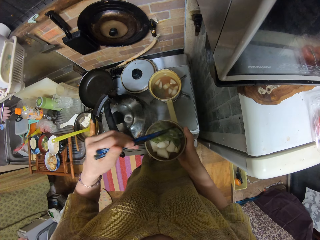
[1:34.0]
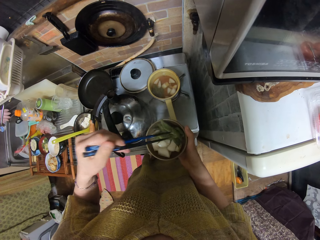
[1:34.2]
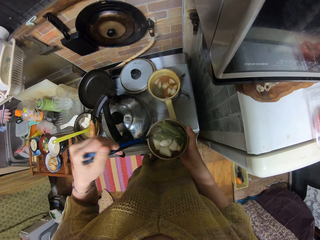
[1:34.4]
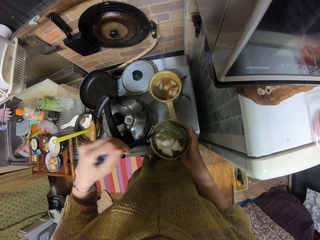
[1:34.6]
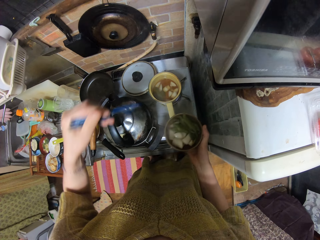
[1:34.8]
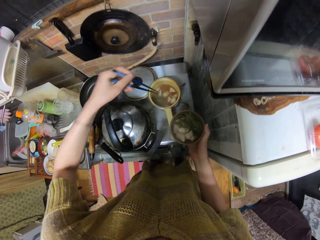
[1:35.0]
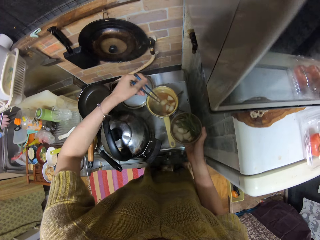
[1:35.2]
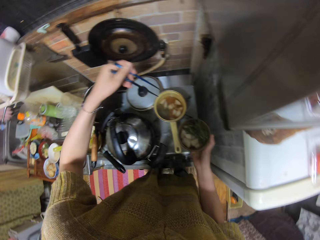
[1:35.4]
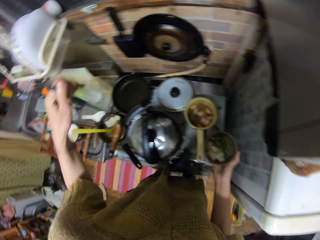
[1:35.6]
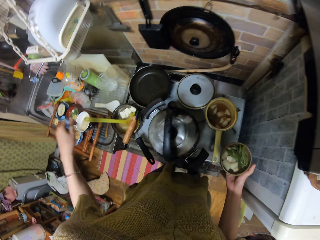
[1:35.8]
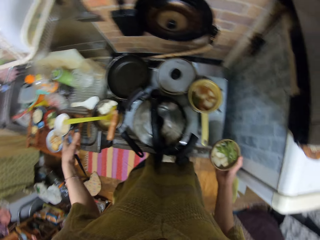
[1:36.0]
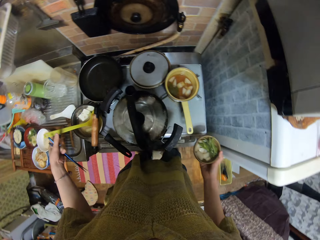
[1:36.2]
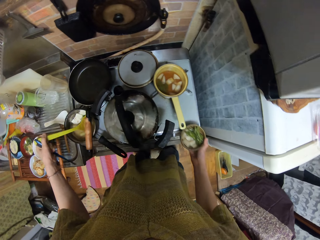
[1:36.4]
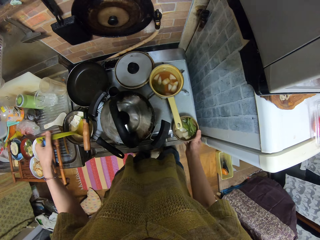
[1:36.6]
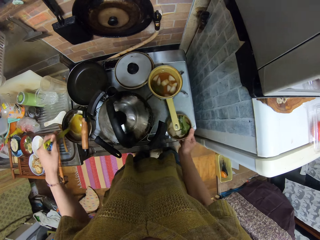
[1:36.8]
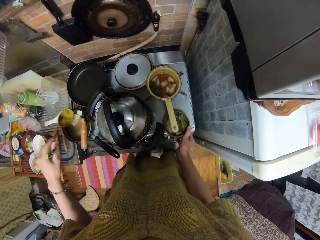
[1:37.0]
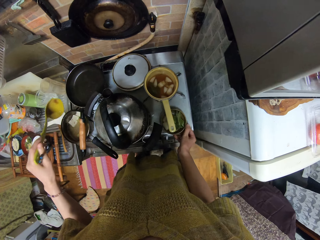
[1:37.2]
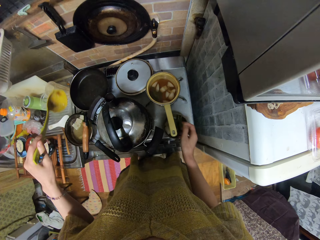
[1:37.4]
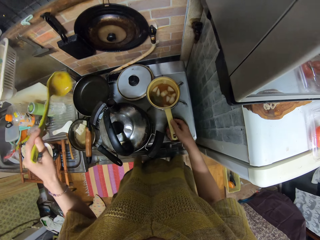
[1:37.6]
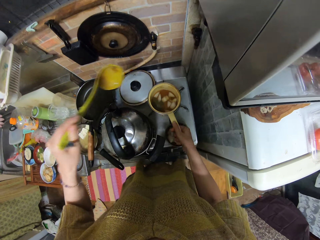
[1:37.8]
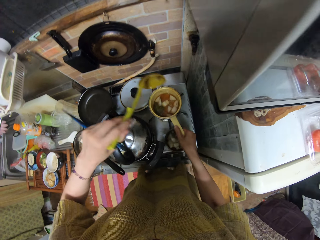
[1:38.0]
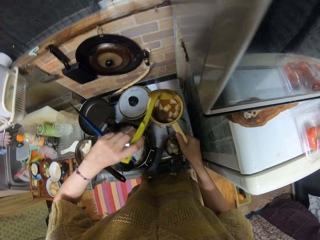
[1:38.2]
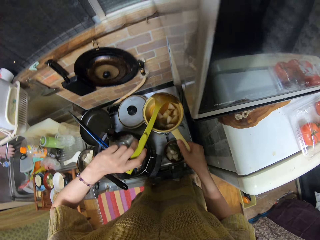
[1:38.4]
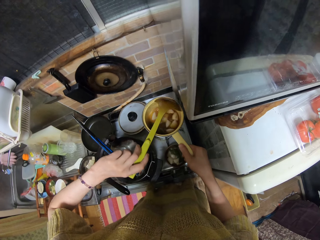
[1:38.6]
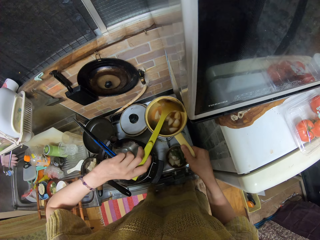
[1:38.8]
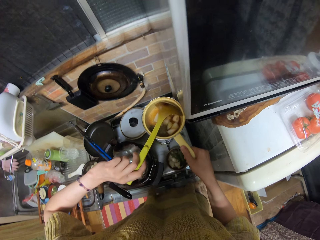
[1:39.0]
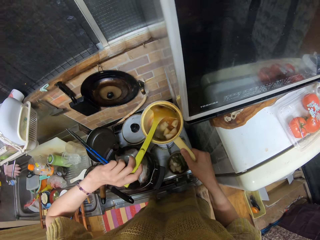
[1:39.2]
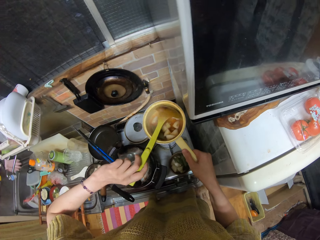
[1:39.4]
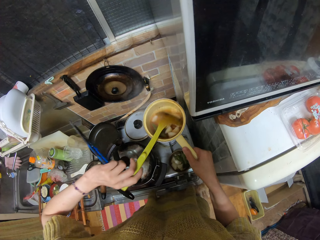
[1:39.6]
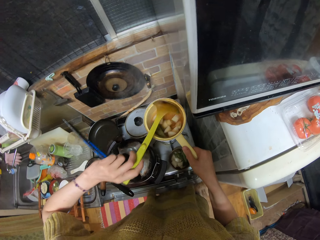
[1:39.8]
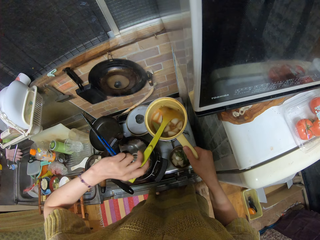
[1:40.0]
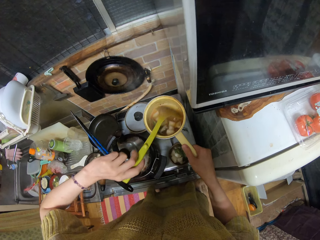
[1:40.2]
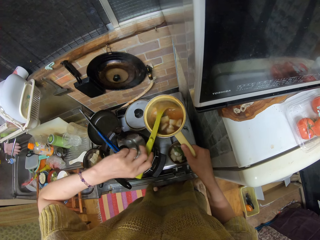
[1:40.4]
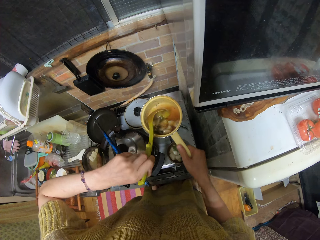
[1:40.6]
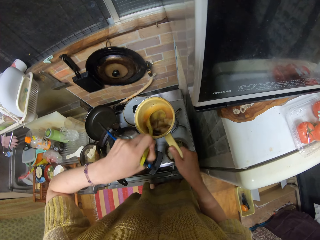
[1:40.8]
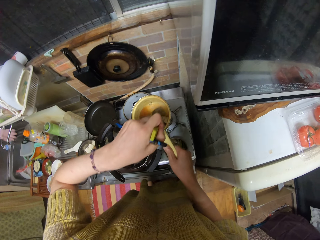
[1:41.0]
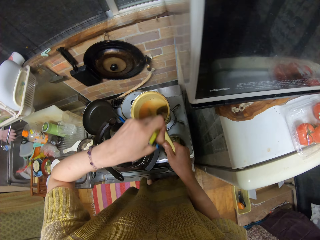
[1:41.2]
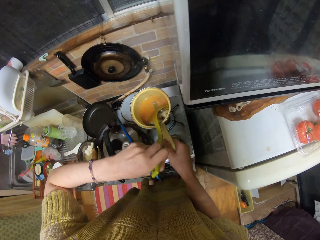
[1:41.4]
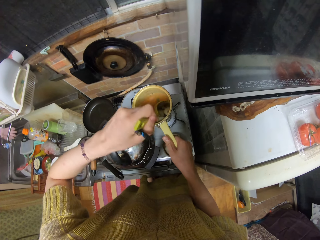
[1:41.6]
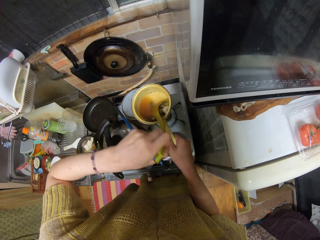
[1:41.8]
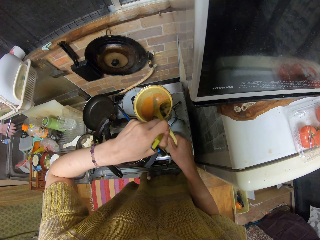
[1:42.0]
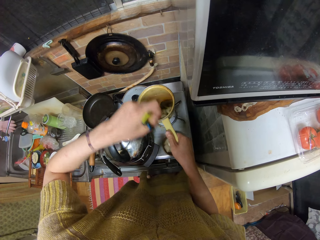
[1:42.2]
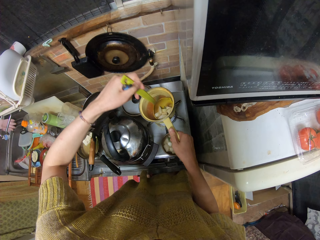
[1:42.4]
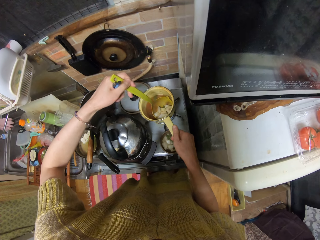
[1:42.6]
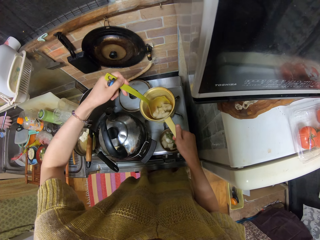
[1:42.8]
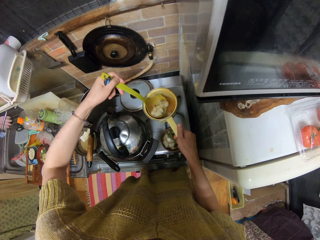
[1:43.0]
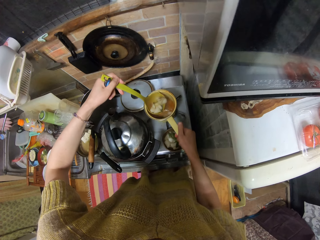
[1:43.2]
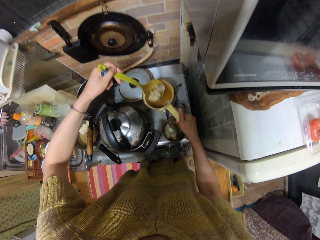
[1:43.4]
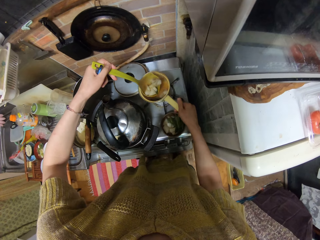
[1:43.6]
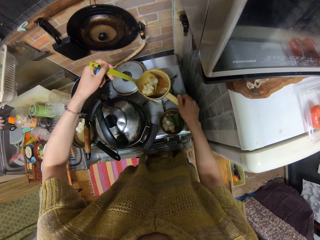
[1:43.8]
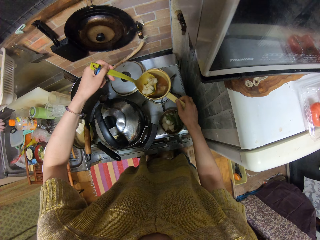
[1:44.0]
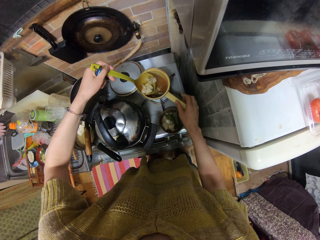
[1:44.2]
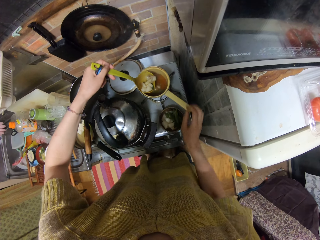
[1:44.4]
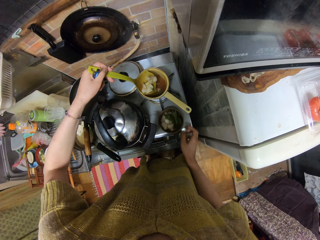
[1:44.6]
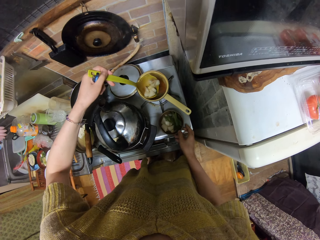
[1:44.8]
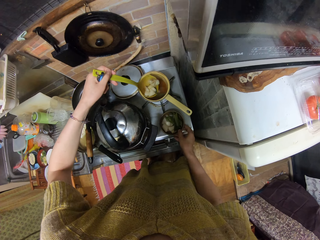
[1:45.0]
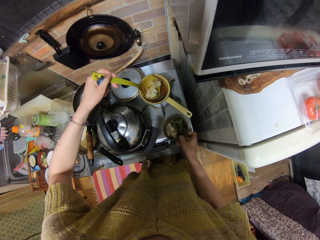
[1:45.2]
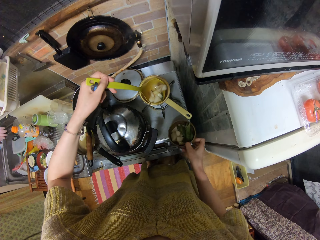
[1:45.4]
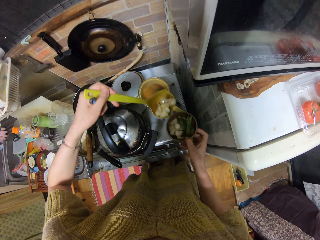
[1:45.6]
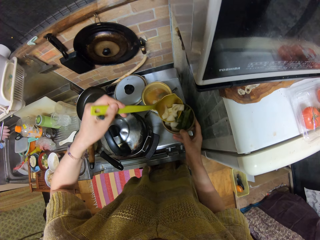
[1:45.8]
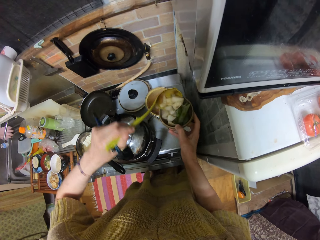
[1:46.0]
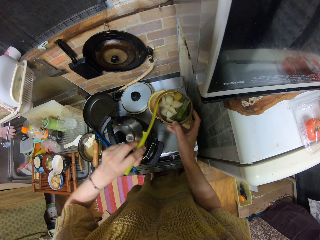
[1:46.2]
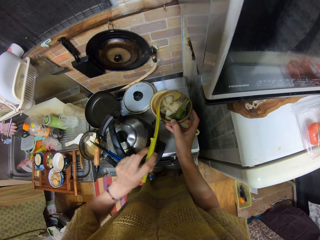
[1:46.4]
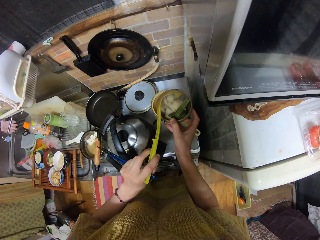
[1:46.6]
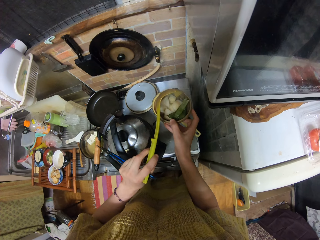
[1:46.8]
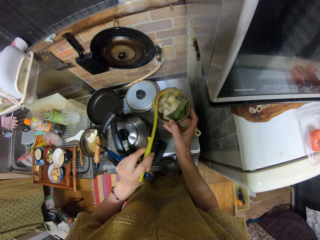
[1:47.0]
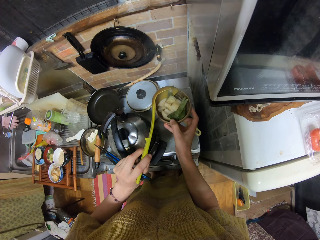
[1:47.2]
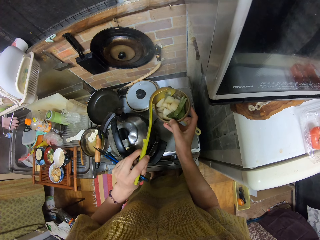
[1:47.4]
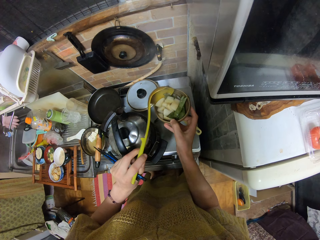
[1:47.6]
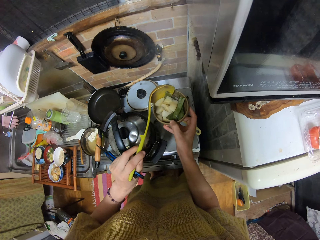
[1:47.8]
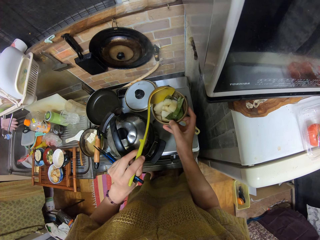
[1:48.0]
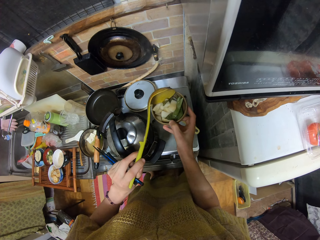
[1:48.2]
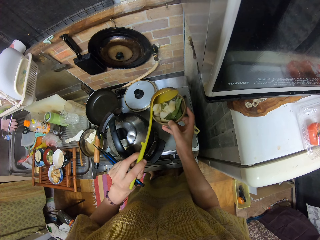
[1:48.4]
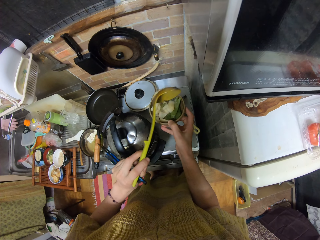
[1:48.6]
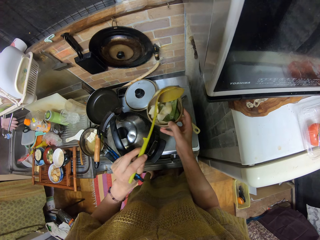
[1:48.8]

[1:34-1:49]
The camera wearer picks up a yellow porcelain soup ladle or spoon from the saucepan on the cooker. She places the brown bowl on the cooktop. She lifts the cooking pot from the cooker with her right hand and stirs something in the cooking pot. She packs the soup from the saucepan with the spoon. She drops the saucepan on the cooker. She picks up the brown bowl with something from the cooker. She pours the soup inside the bowl with the spoon.

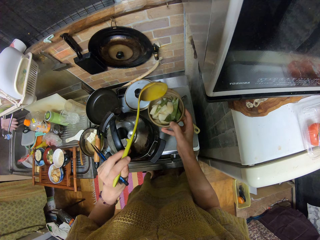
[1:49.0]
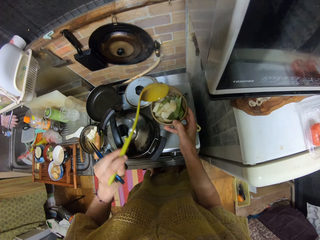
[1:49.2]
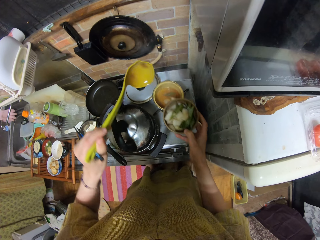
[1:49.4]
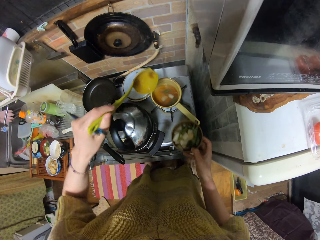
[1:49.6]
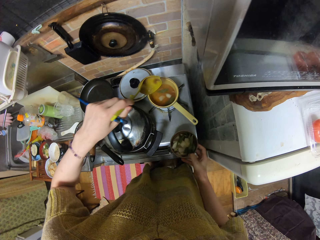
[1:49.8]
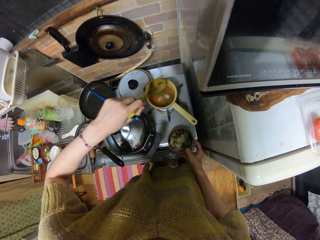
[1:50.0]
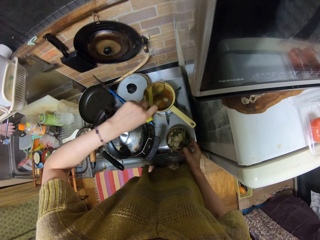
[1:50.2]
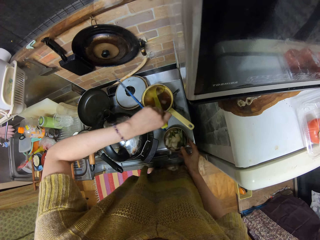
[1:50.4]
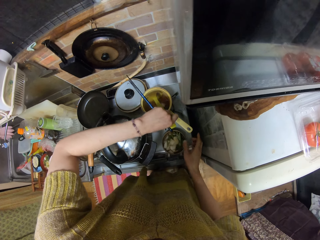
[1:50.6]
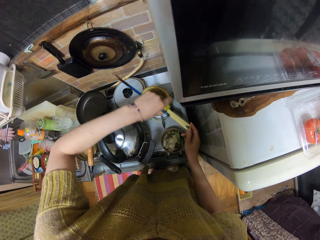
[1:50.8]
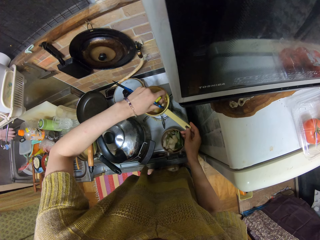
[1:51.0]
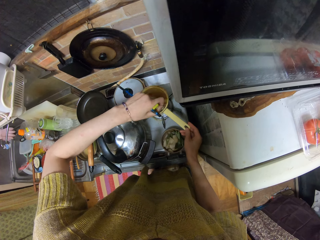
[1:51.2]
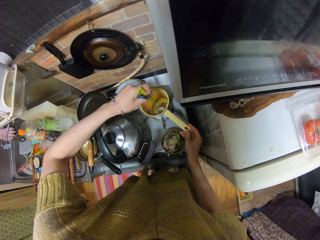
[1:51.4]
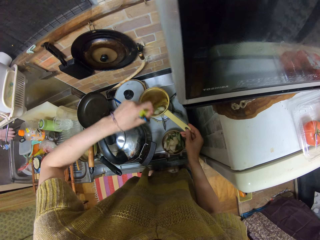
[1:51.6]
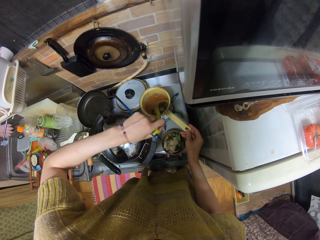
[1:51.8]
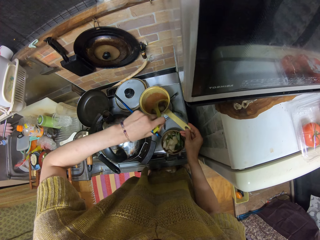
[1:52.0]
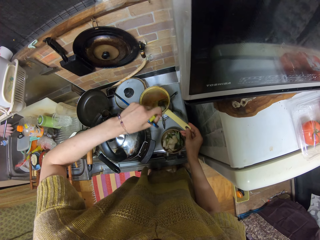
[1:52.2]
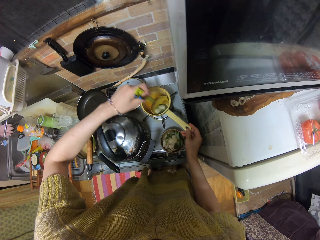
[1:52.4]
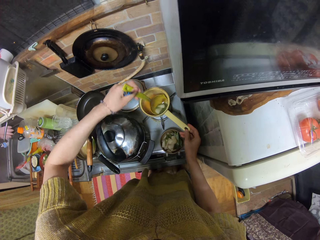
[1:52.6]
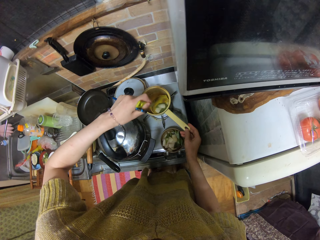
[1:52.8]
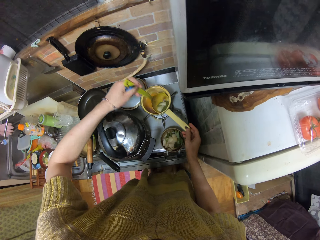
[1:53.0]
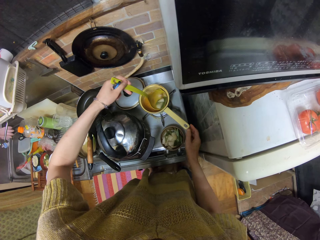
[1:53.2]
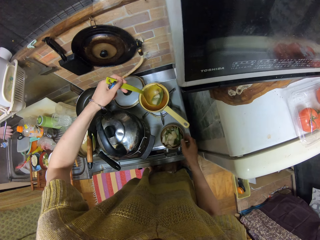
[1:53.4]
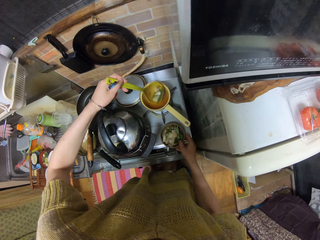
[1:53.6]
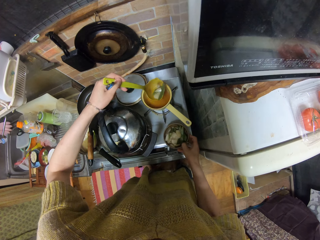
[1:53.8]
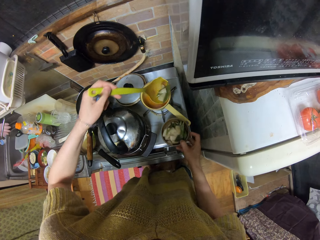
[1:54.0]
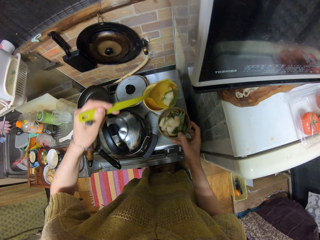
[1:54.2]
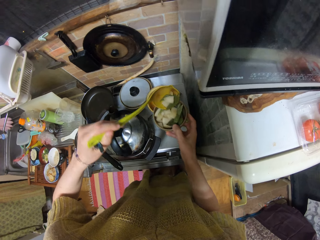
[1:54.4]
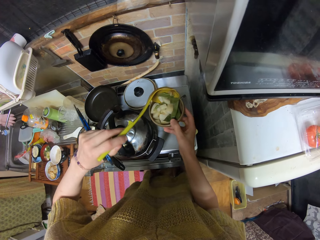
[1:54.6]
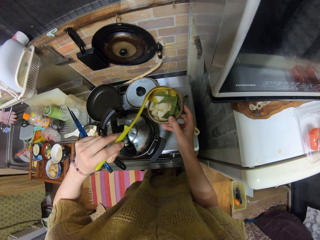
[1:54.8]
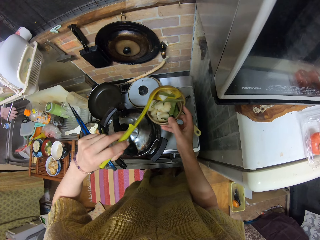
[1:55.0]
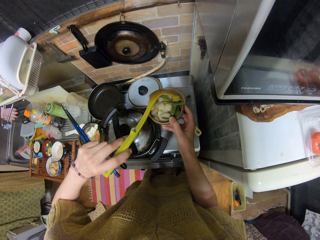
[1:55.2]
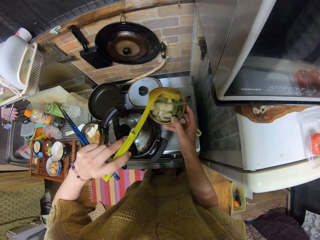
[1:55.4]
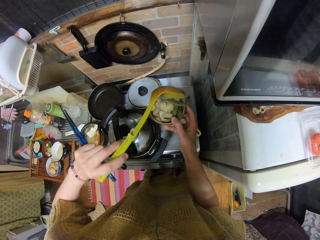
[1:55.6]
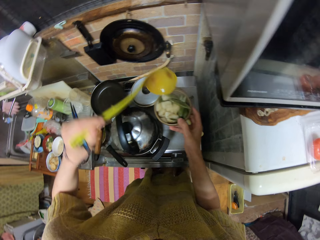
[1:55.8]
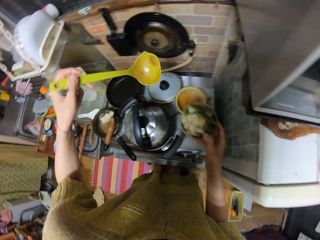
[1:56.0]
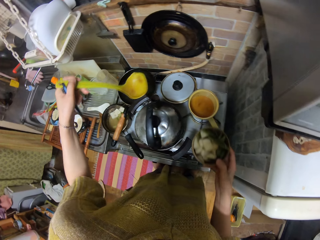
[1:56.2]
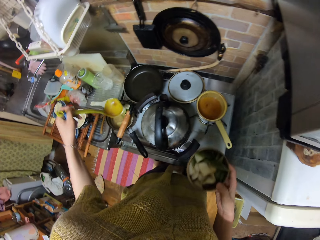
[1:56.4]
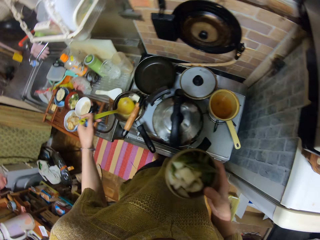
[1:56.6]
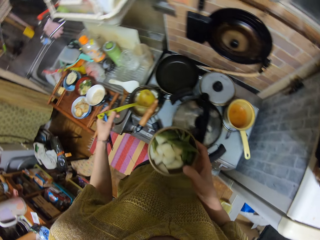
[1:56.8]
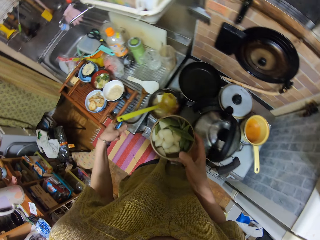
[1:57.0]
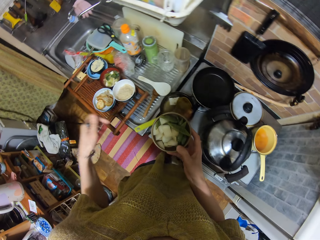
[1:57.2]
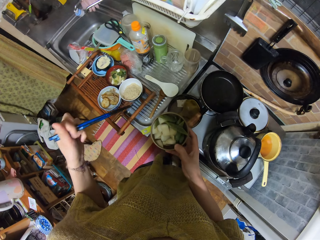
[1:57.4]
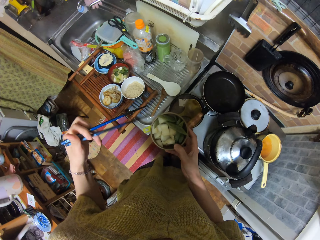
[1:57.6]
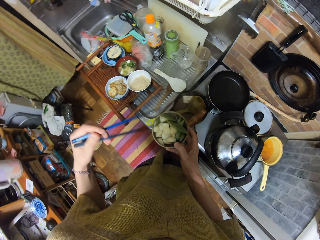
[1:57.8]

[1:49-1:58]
The camera wearer places the brown bowl on the cooktop. They pack the remaining soup from the saucepan or cooking pot with the spoon. They hold the cooking pot handle. They pick up the brown bowl with something from the cooker. They pour the soup inside the bowl with the spoon. They place the yellow porcelain soup ladle on the cooking pot on the cooktop.
